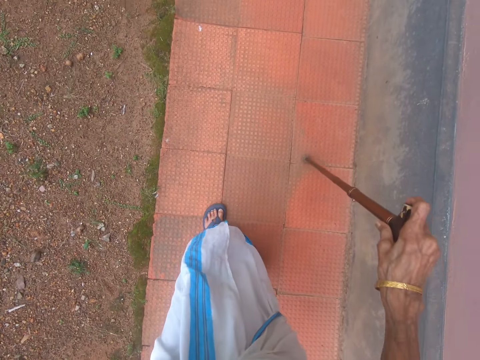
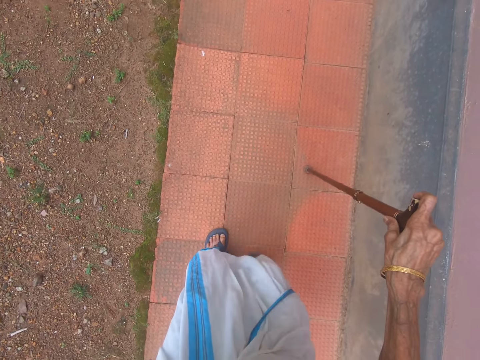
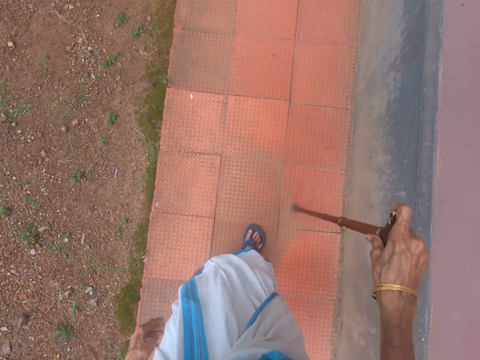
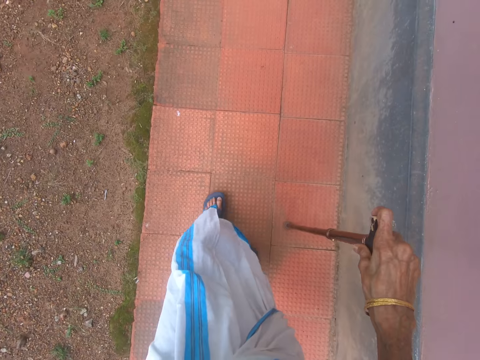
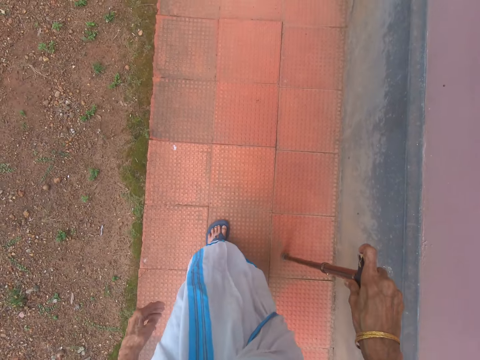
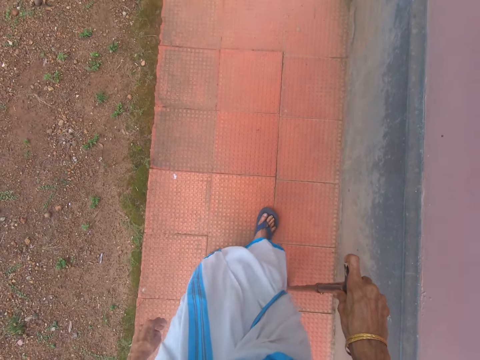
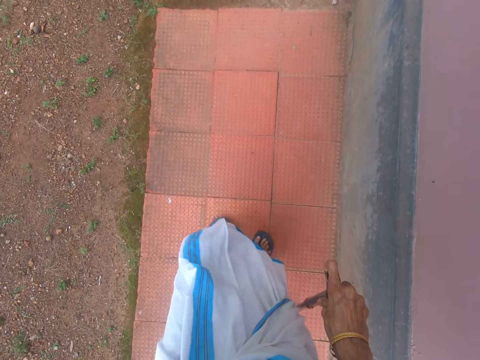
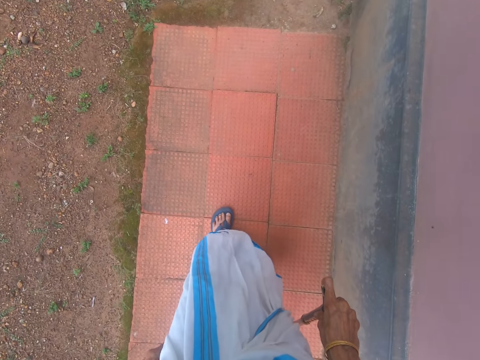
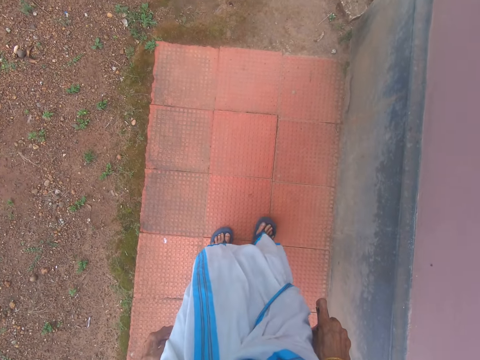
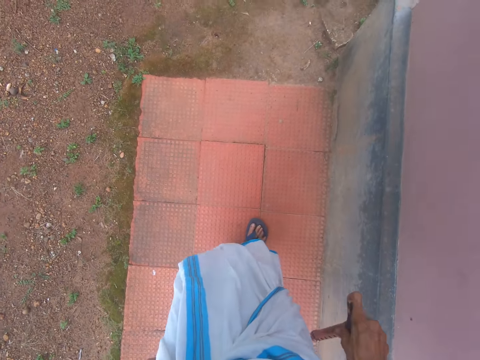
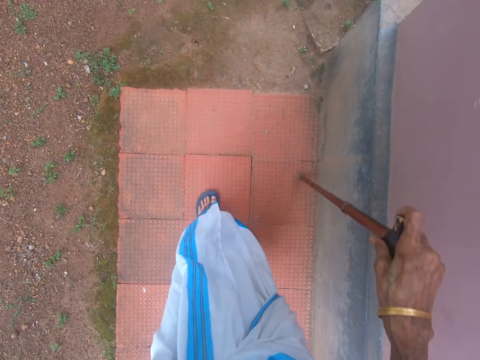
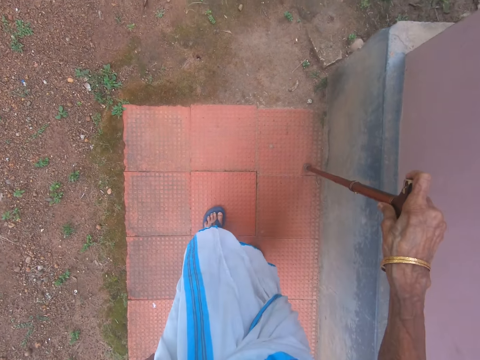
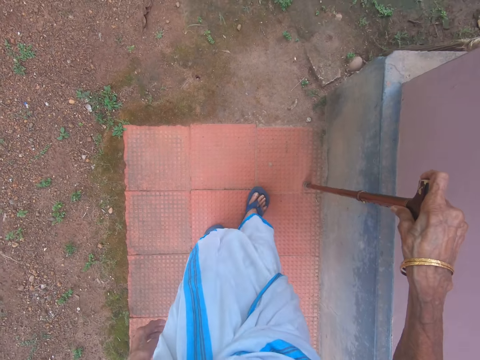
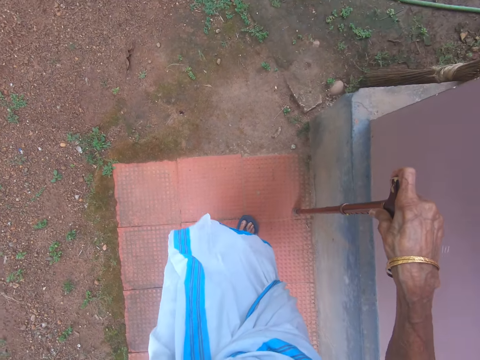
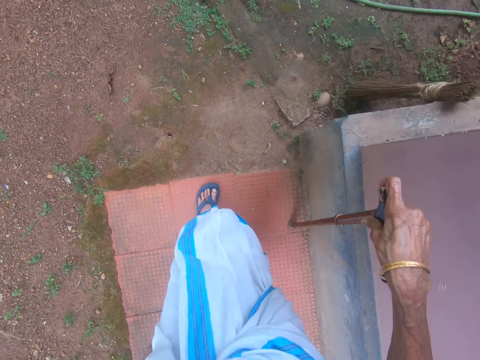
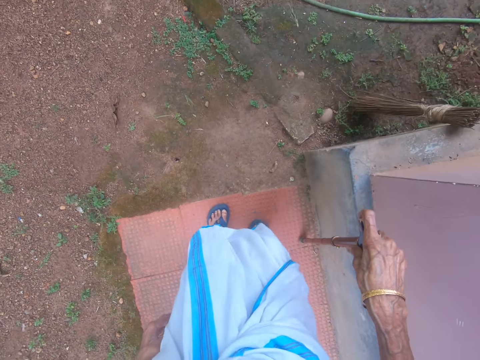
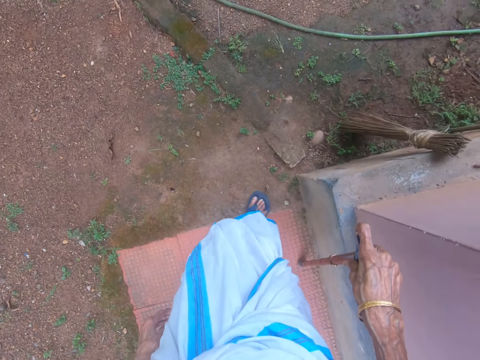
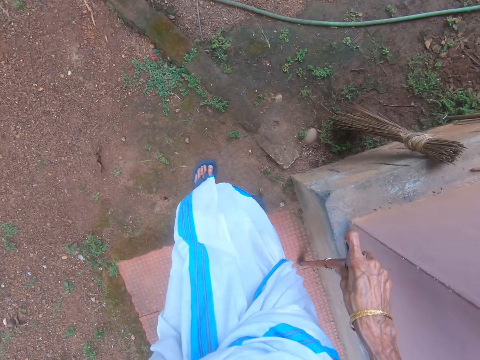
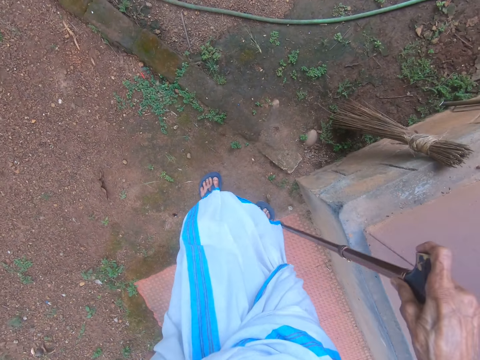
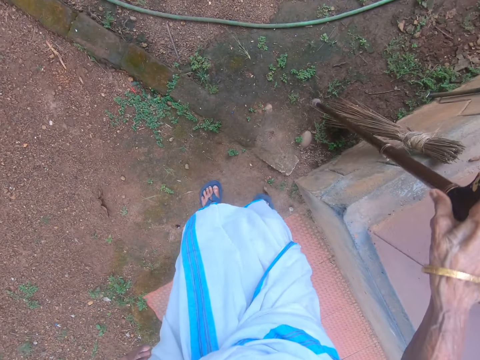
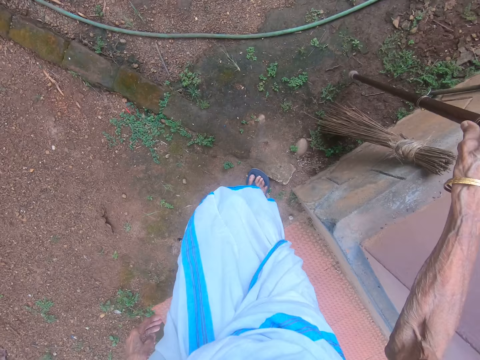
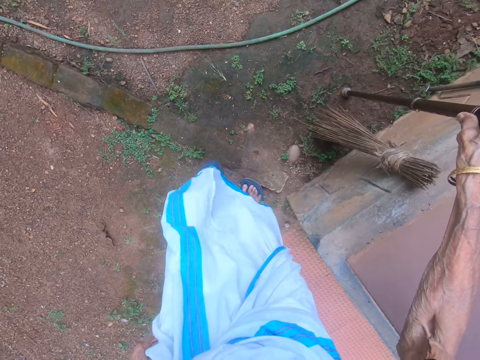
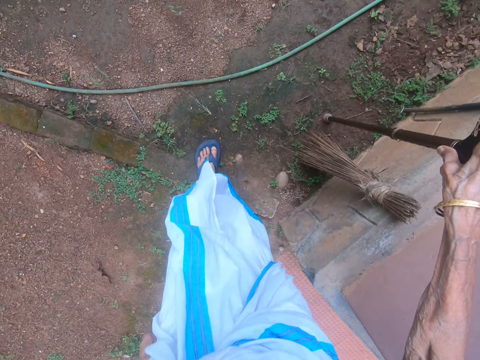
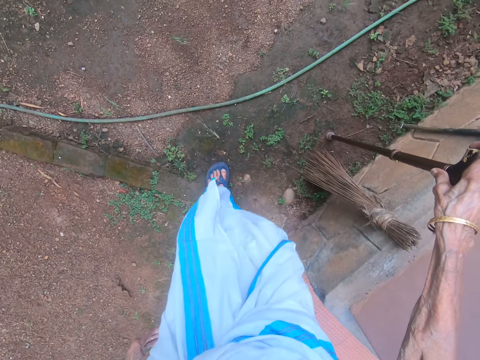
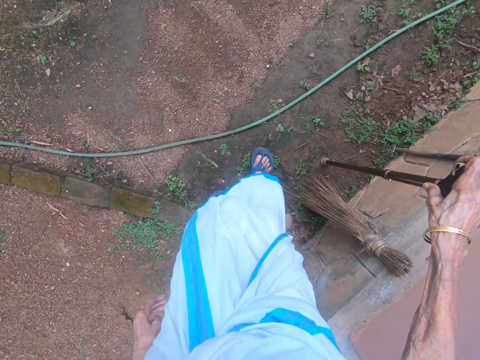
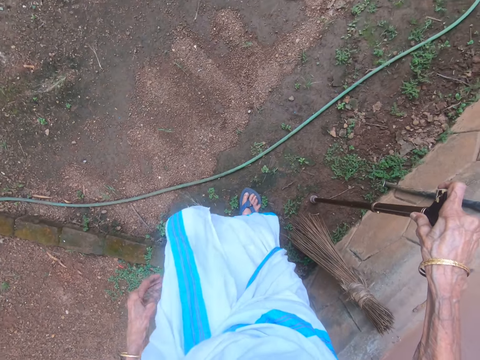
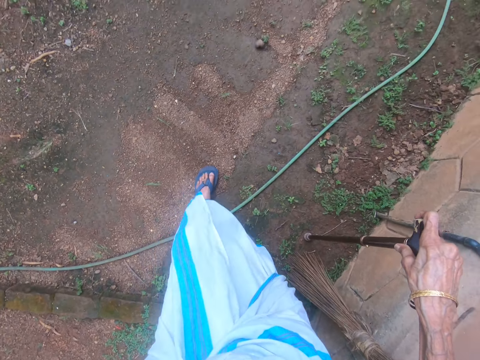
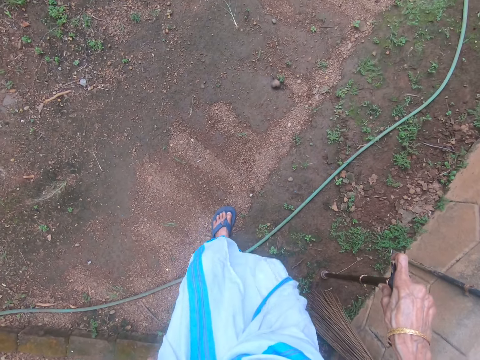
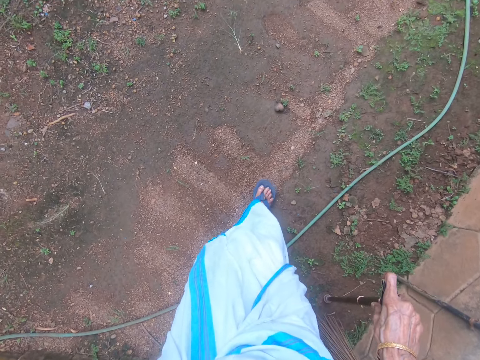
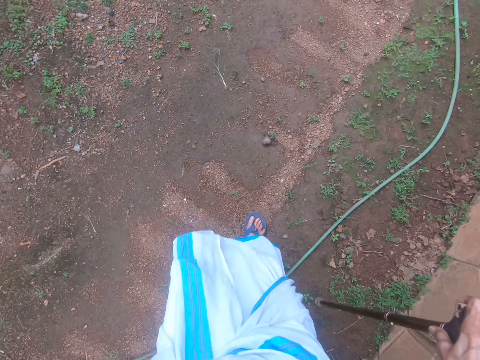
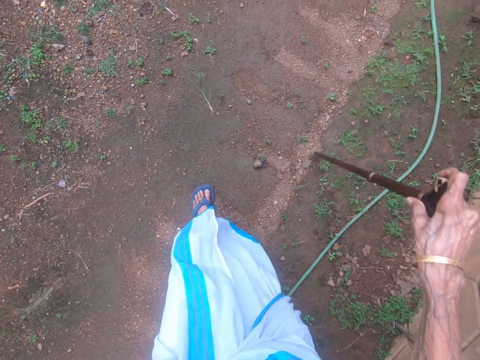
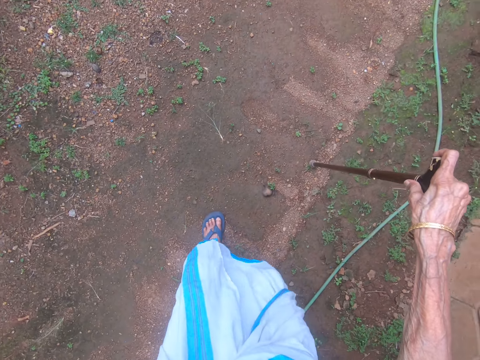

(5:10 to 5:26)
The camera wearer walks around the compound.

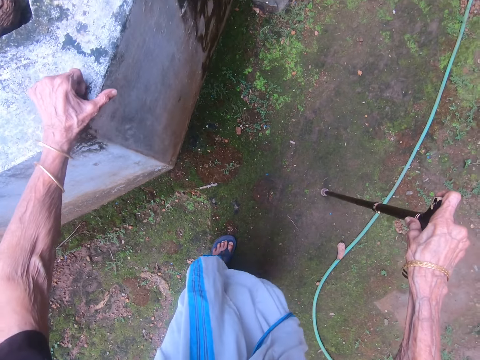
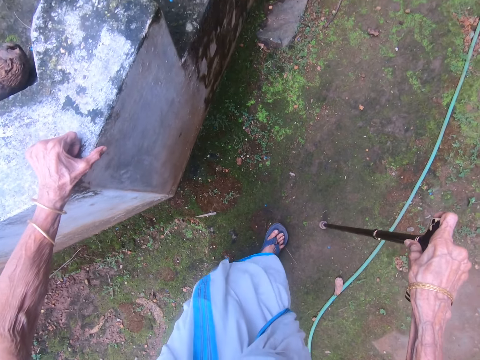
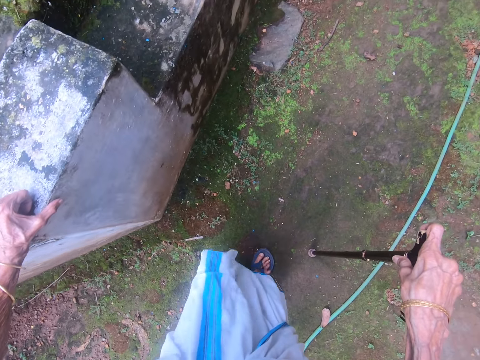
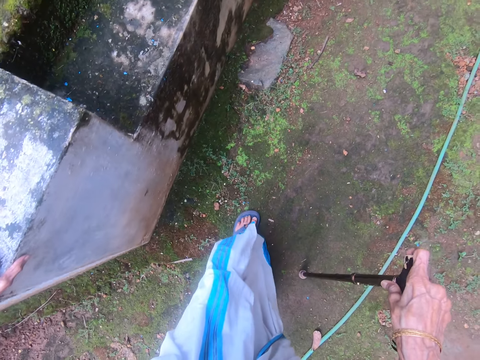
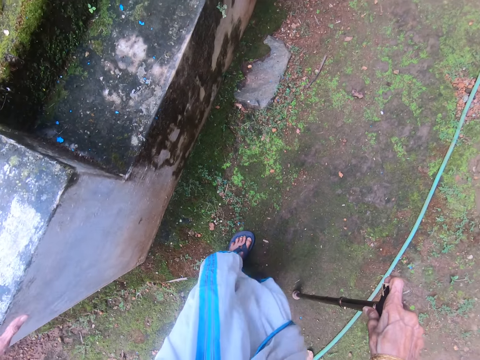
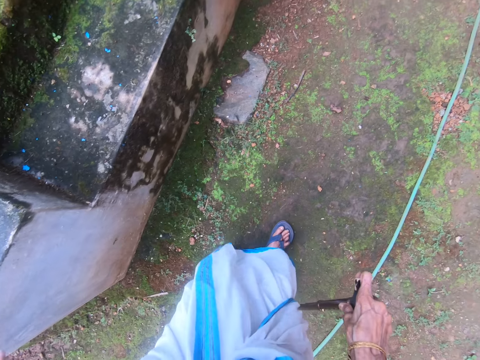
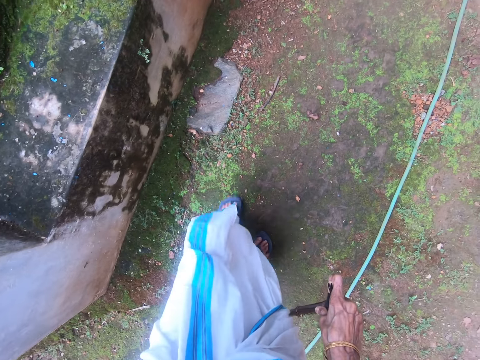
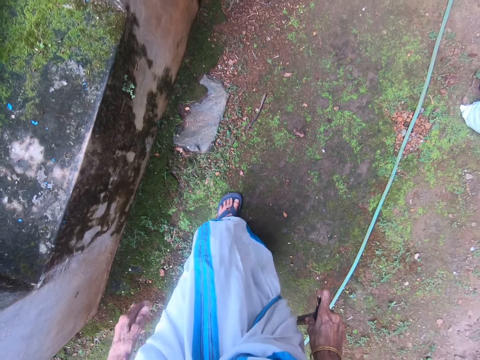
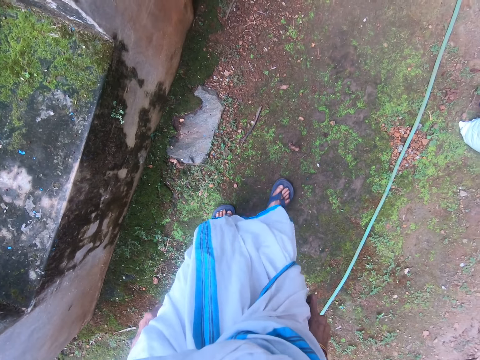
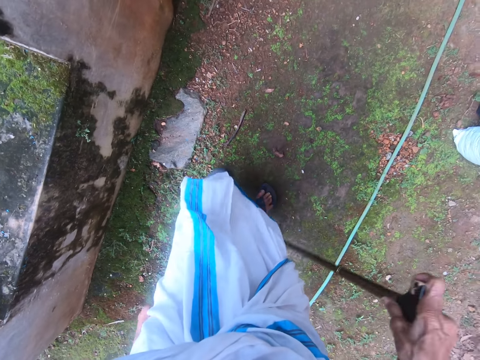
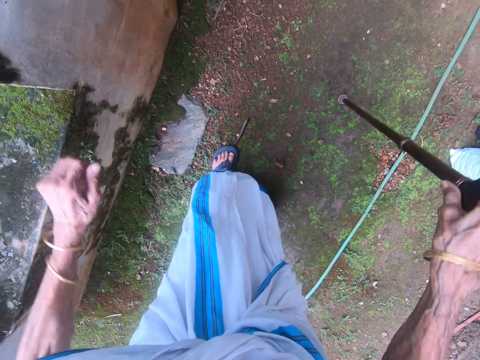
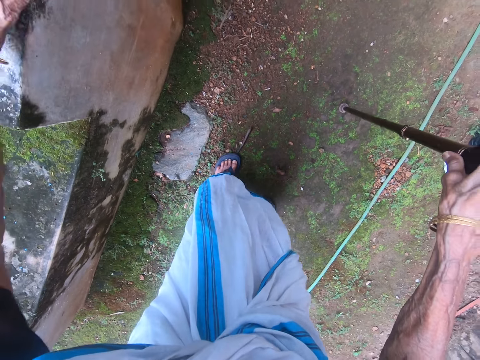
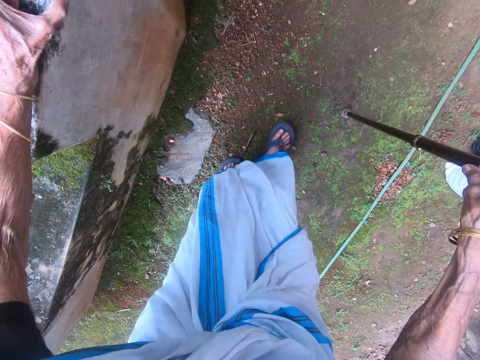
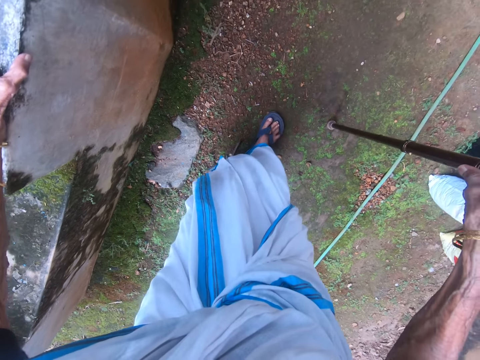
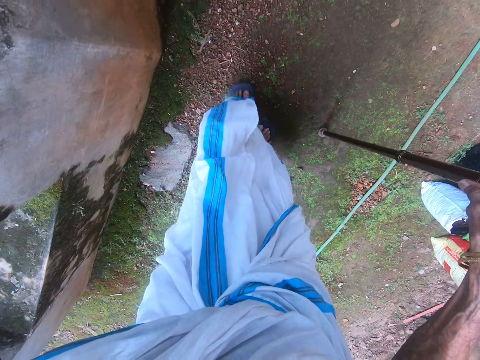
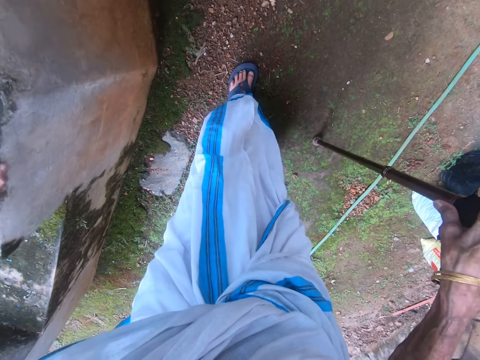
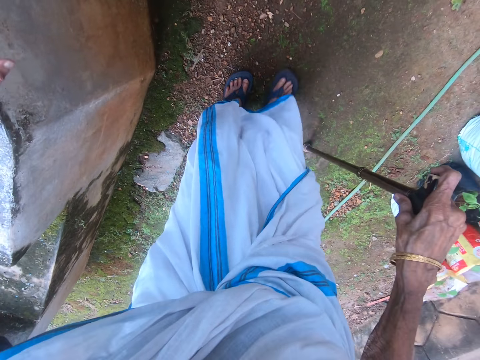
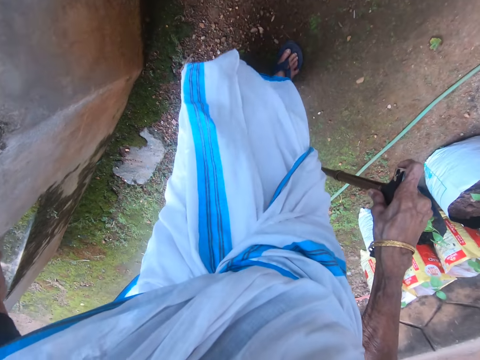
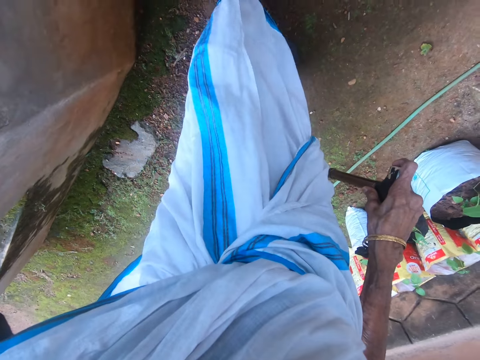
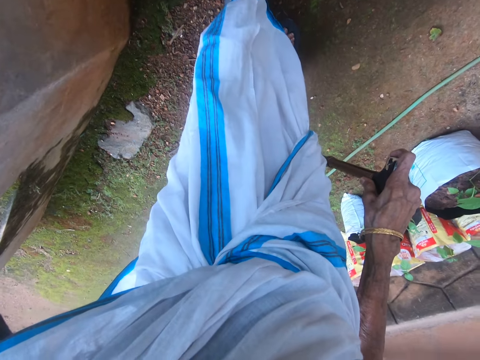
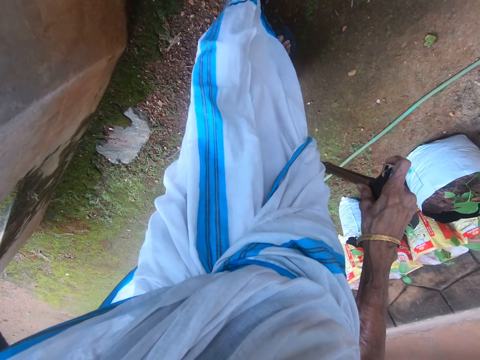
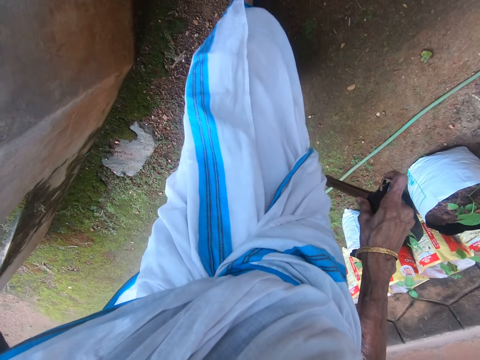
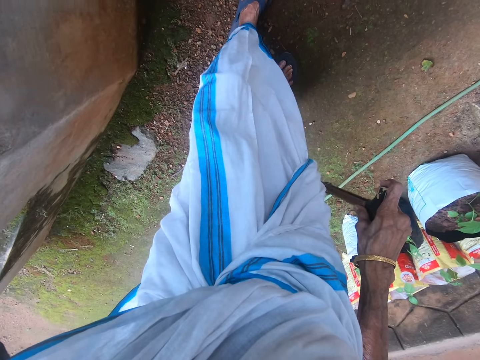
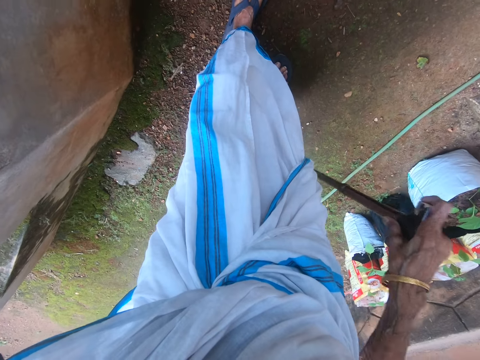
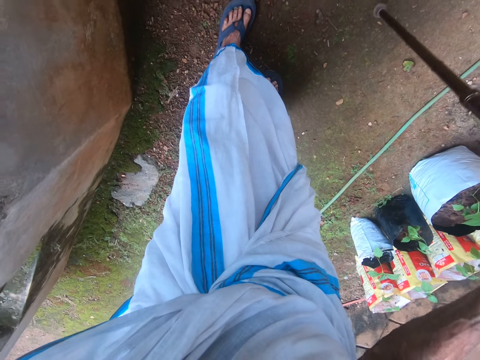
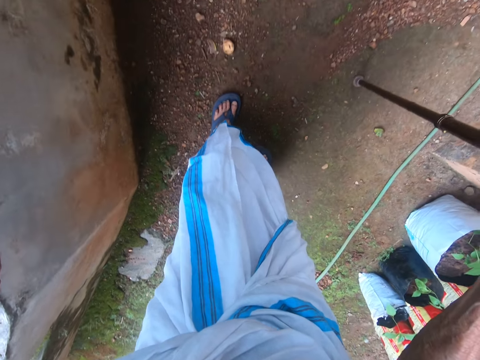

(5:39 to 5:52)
The camera wearer holds a wall. She walks around. She holds the wall with her left hand. She walks around. She releases the wall. She holds the wall. She stops around.
